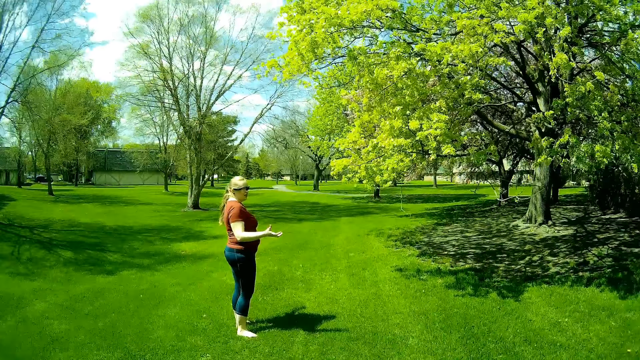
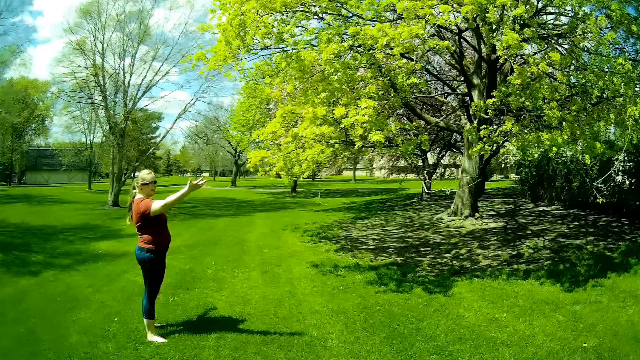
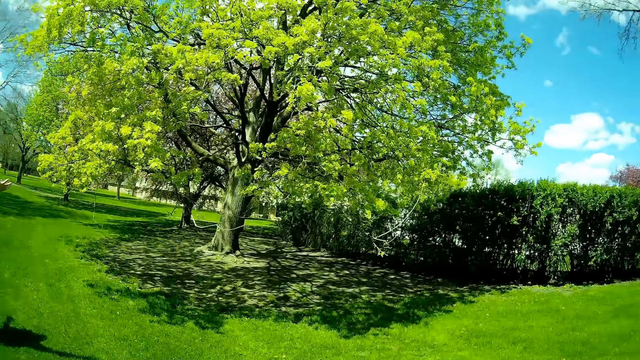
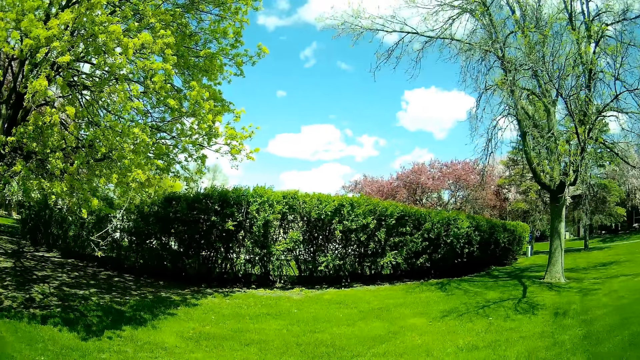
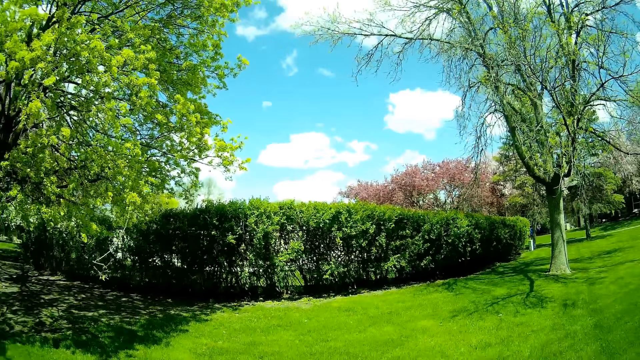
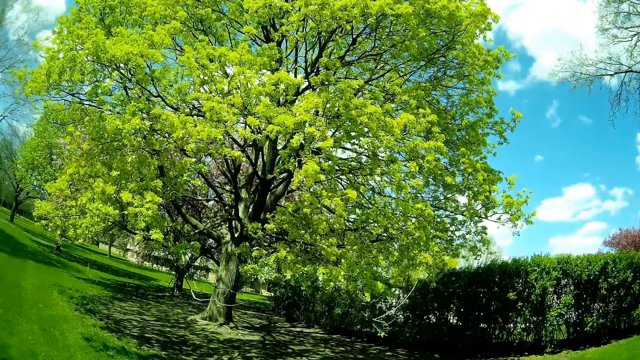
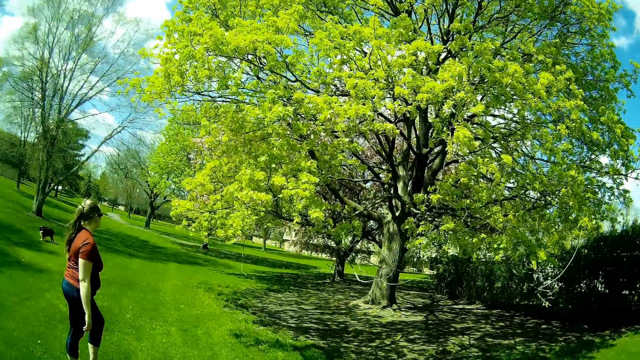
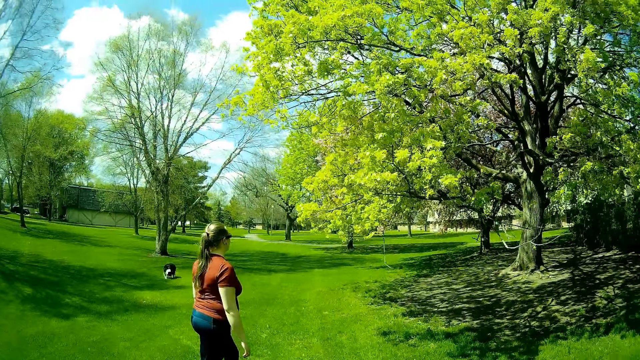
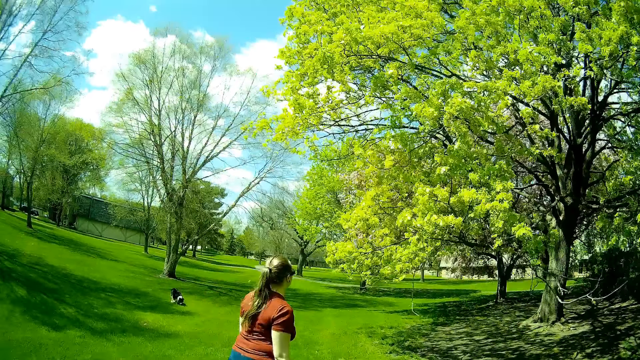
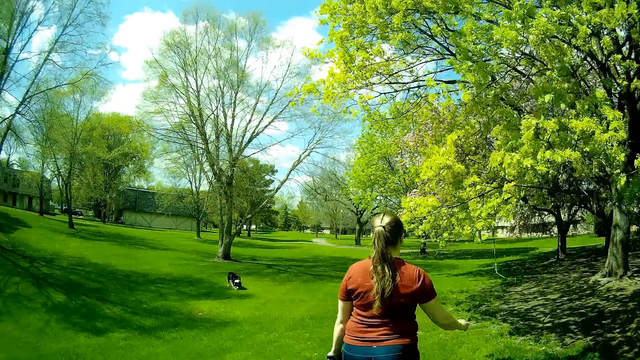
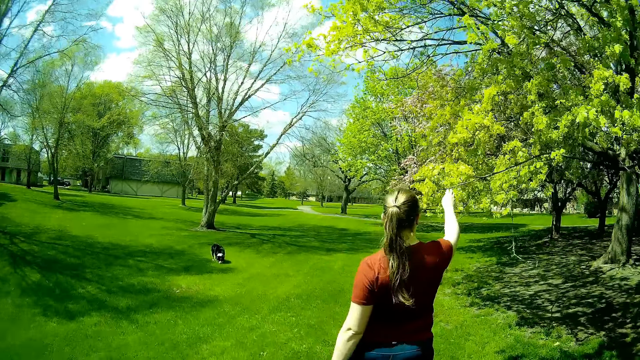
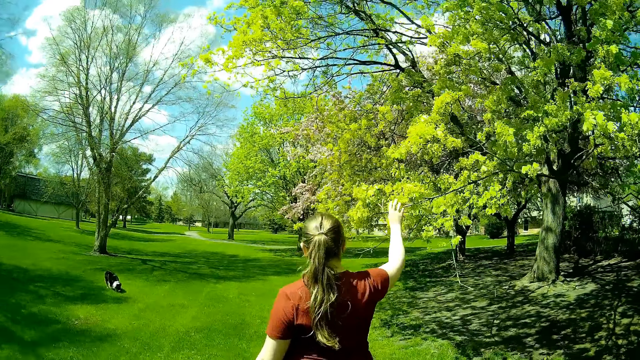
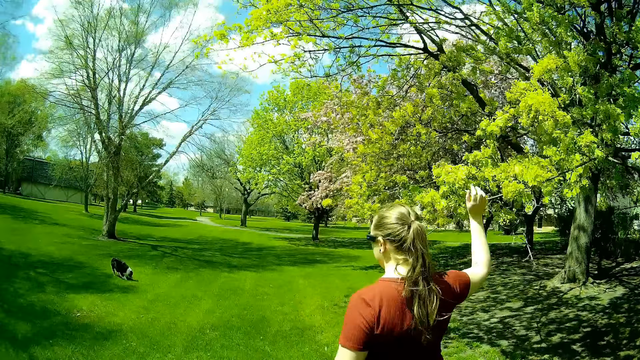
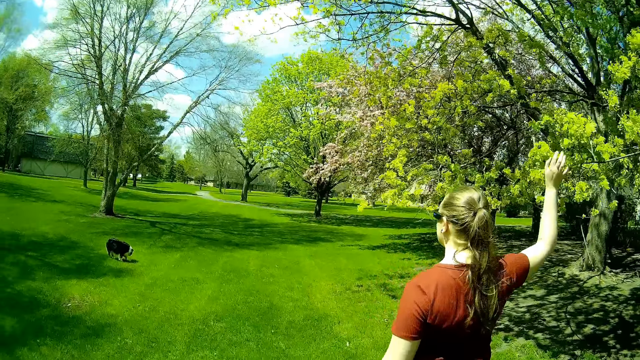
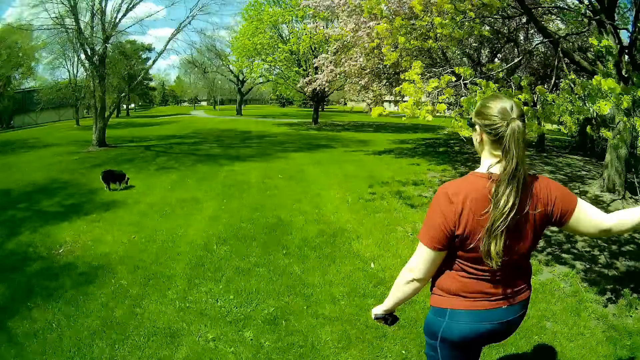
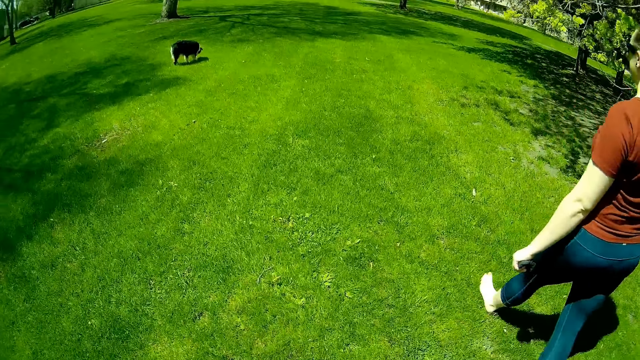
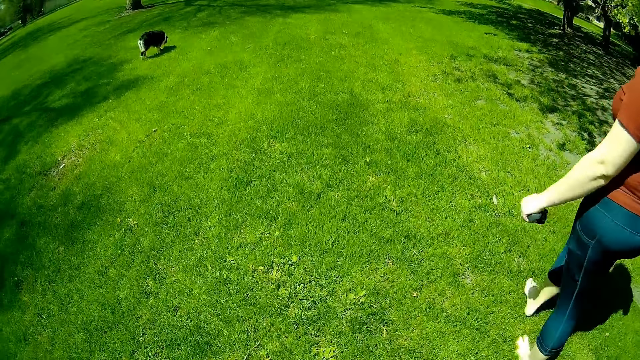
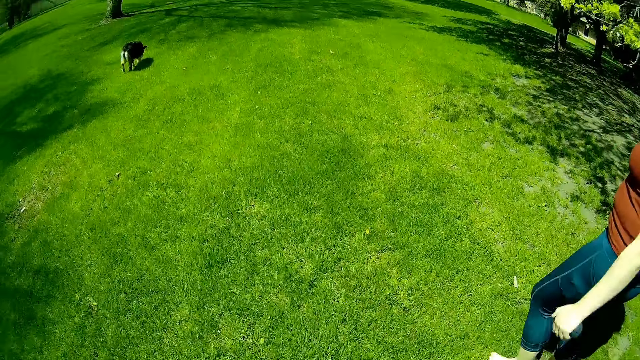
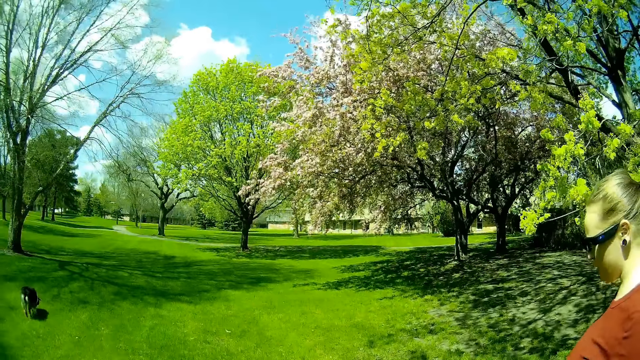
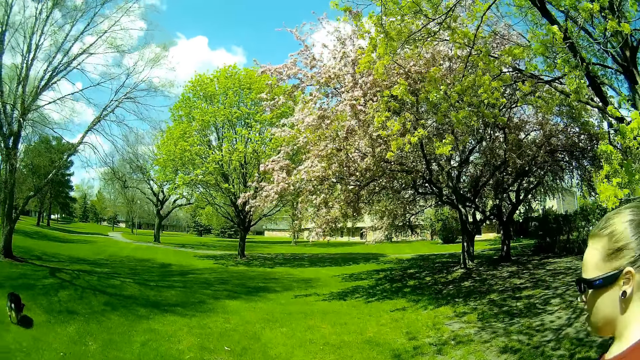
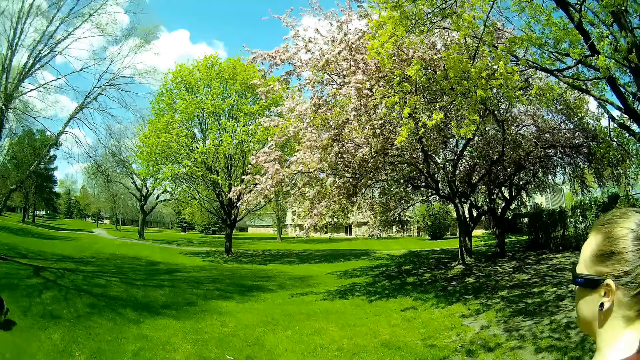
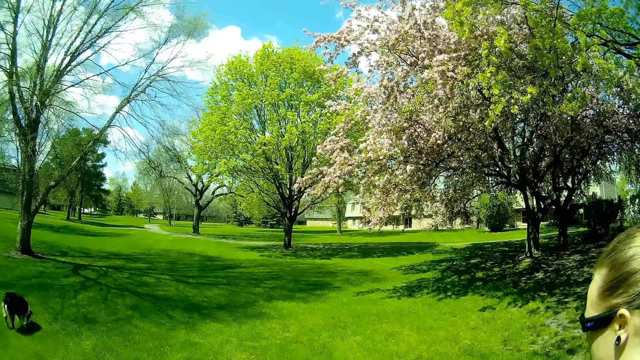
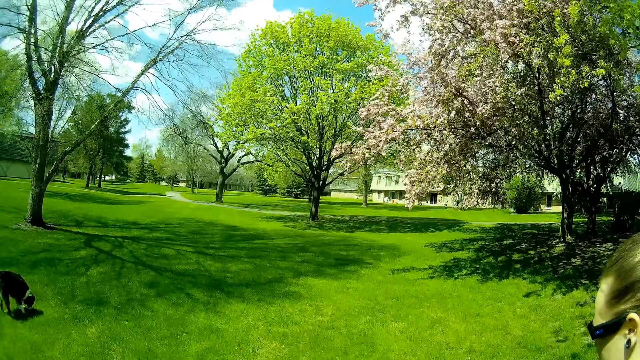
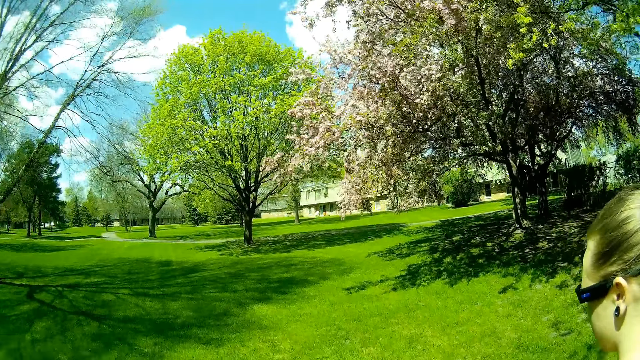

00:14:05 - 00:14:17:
The camera wearer interacts with the woman. They look around the compound. They walk around the compound. The woman touches a tree branch with her right hand. The camera wearer walks around the compound.

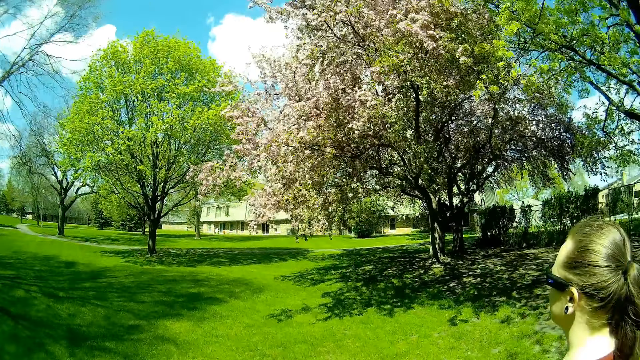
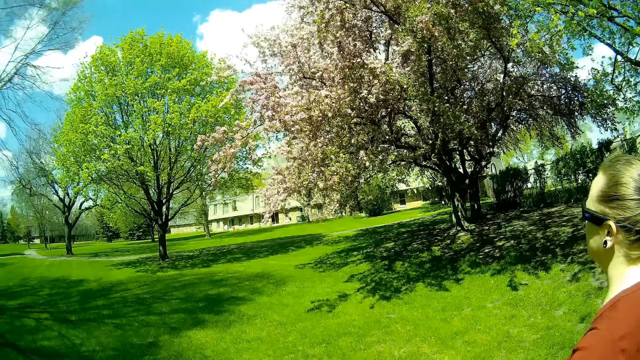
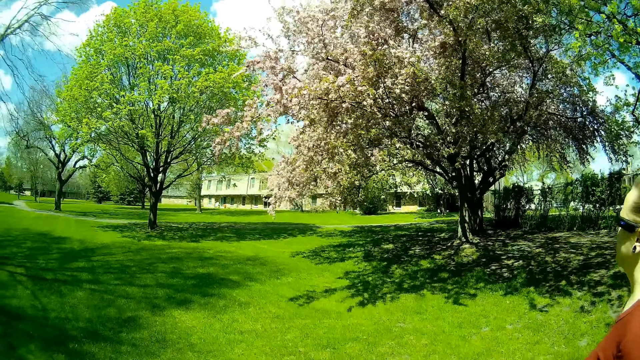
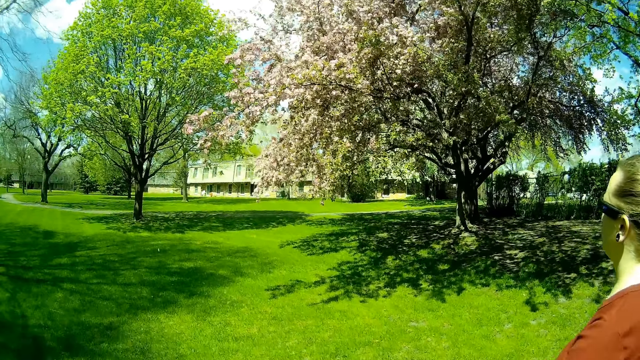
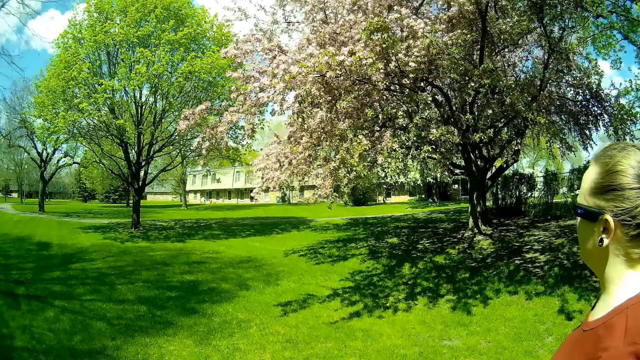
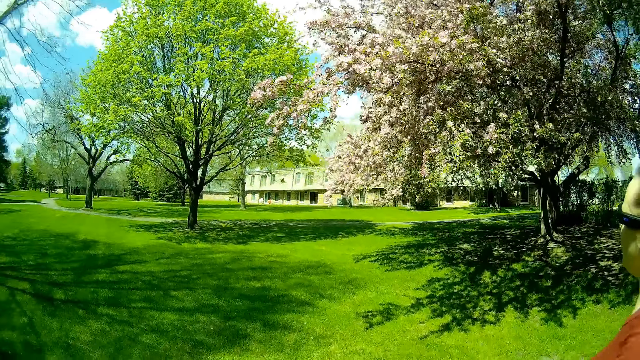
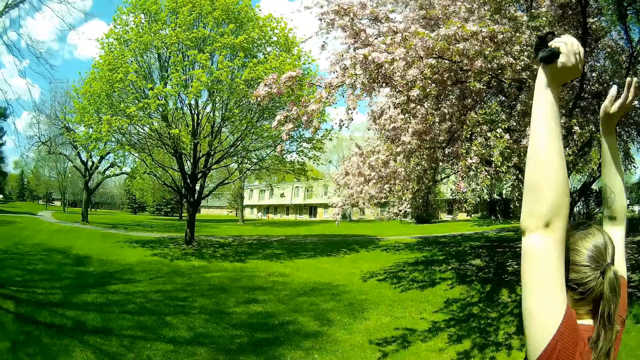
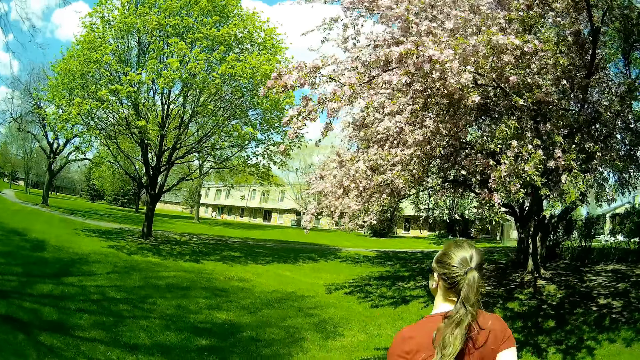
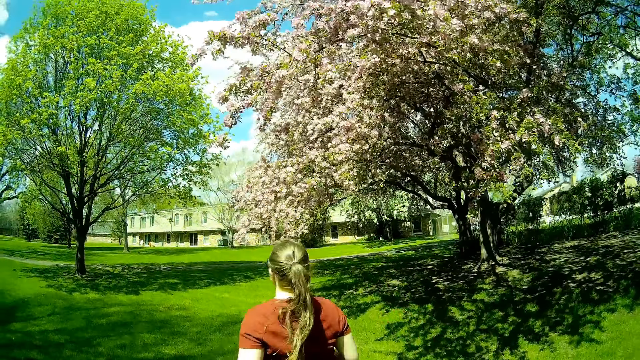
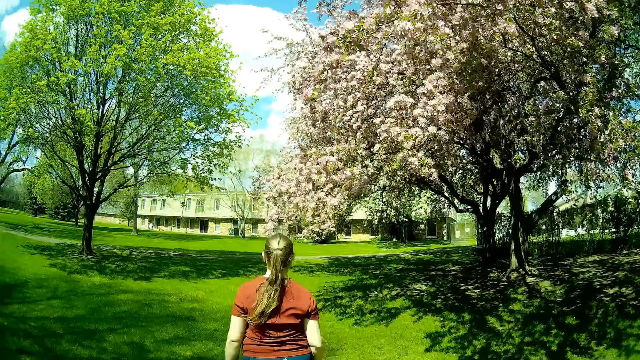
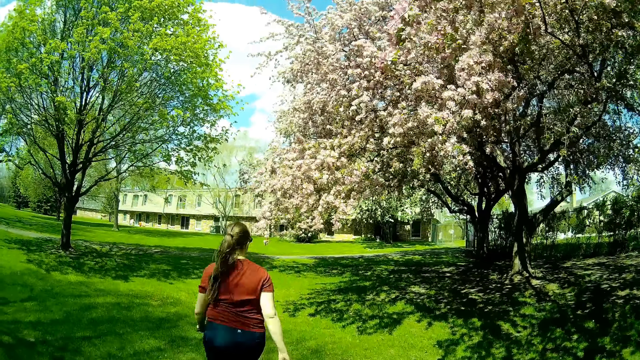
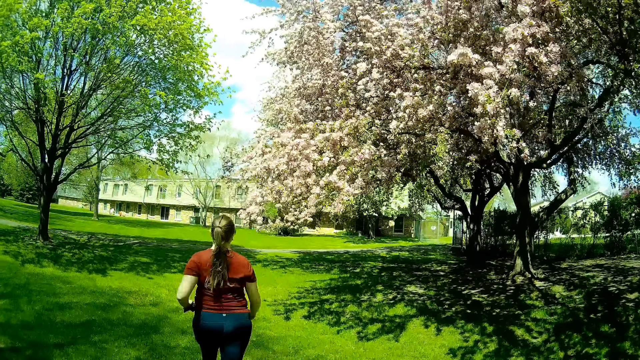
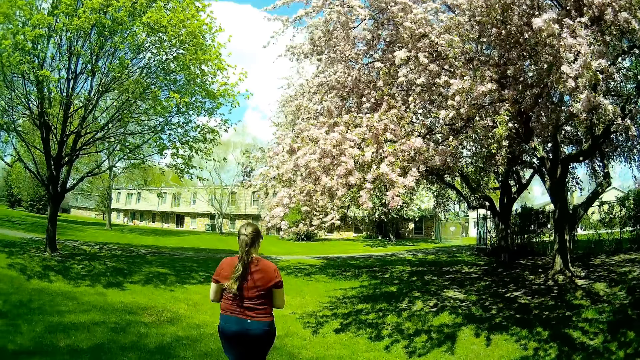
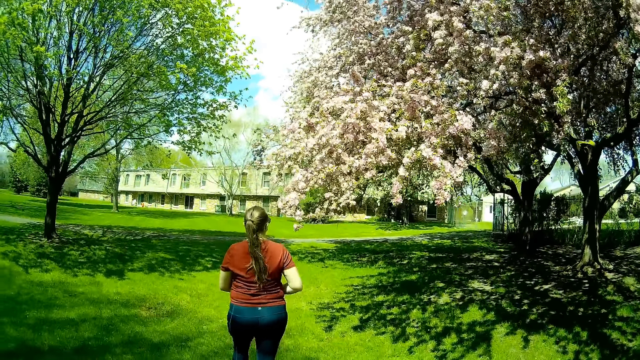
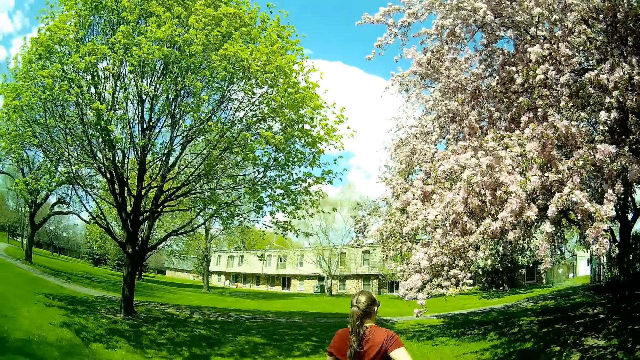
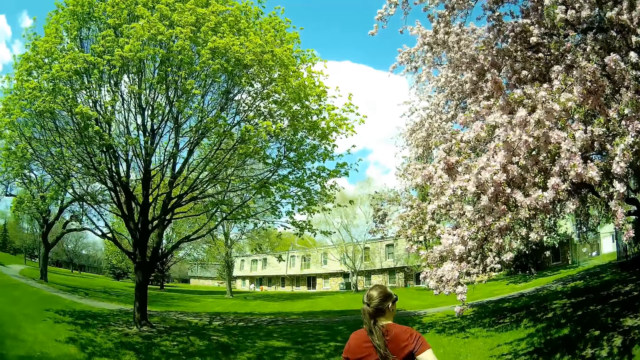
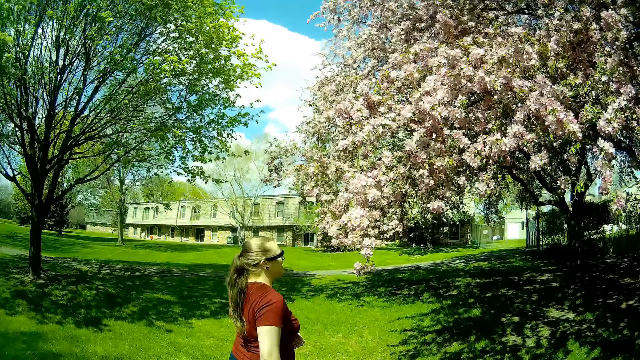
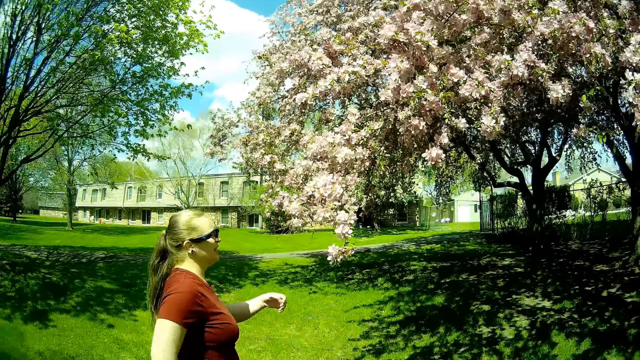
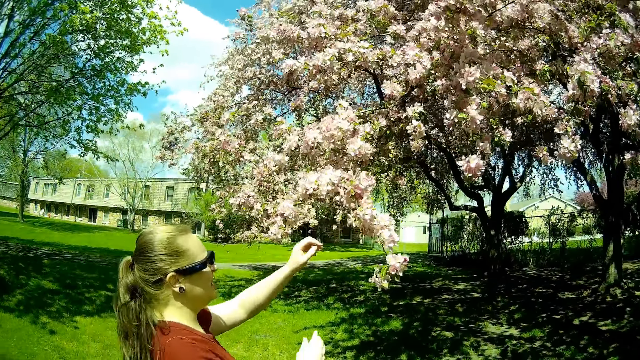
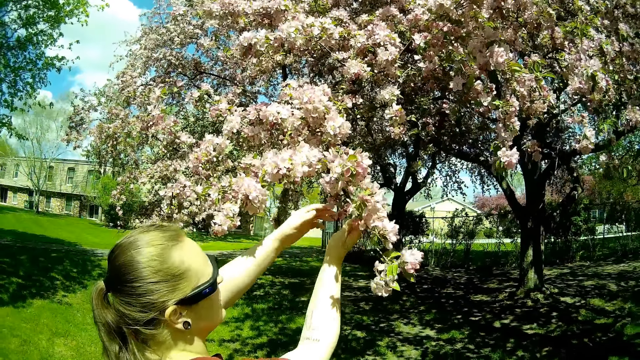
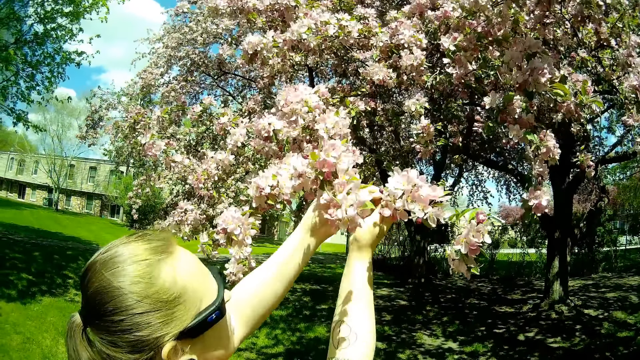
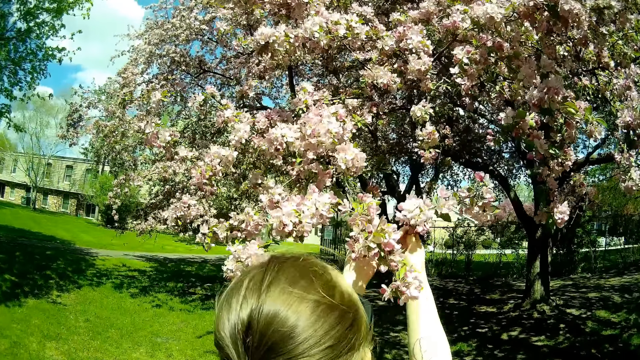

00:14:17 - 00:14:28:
The woman runs on the lawn. She breaks off a flower branch from a tree with both hands.
